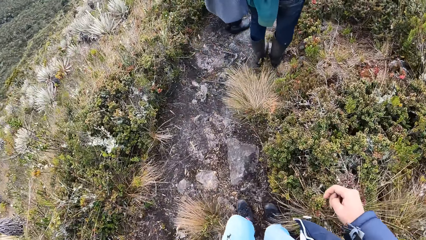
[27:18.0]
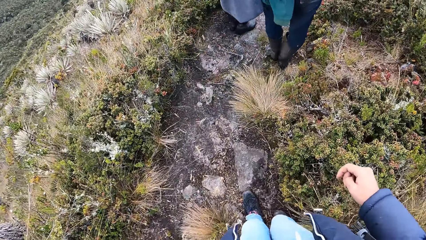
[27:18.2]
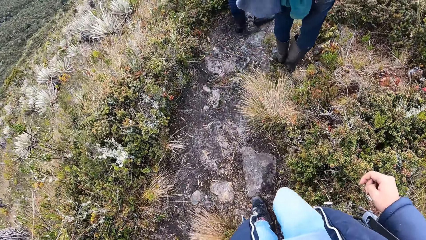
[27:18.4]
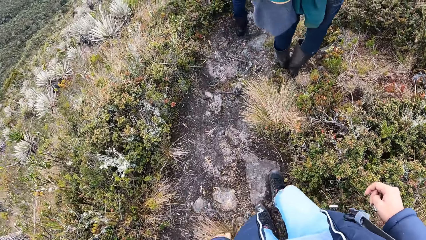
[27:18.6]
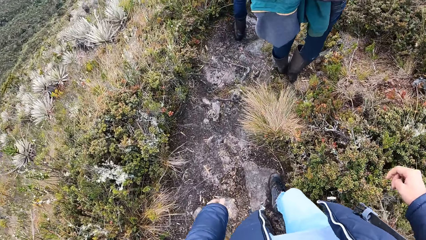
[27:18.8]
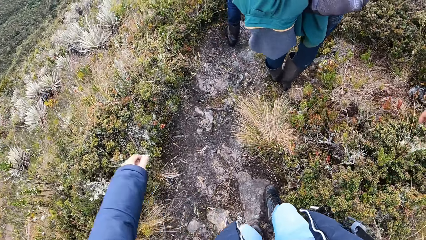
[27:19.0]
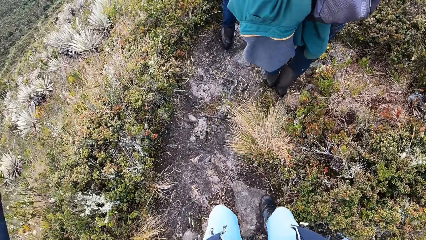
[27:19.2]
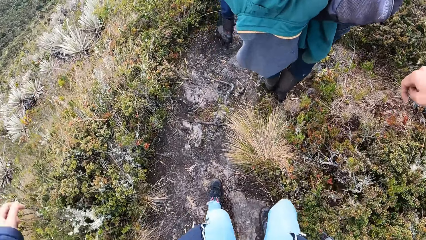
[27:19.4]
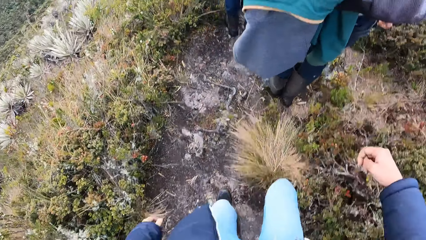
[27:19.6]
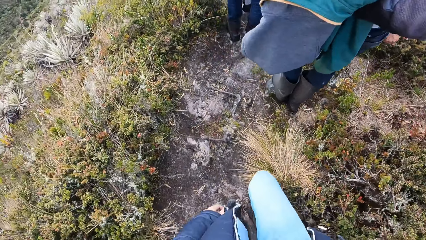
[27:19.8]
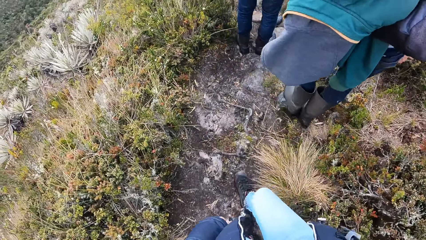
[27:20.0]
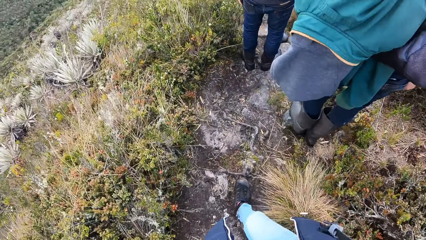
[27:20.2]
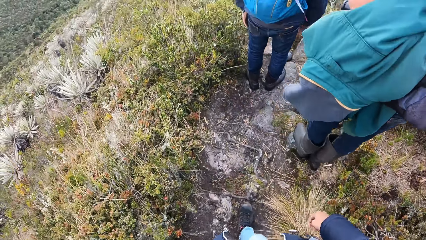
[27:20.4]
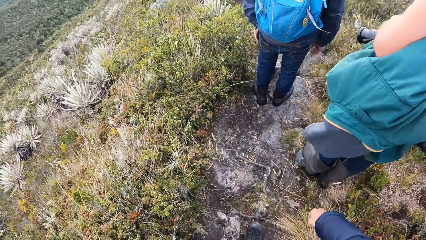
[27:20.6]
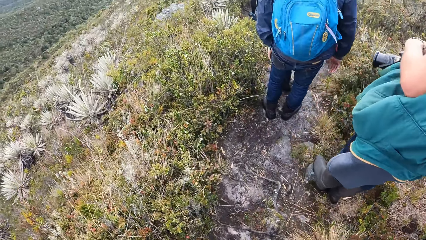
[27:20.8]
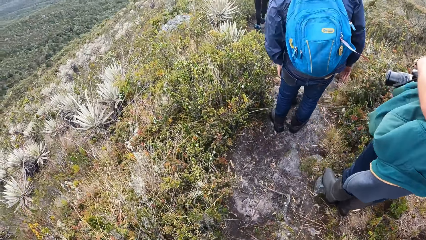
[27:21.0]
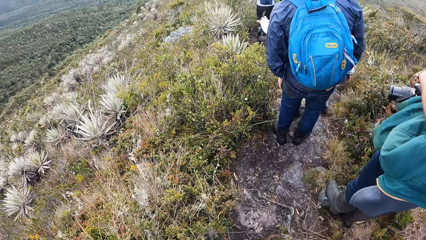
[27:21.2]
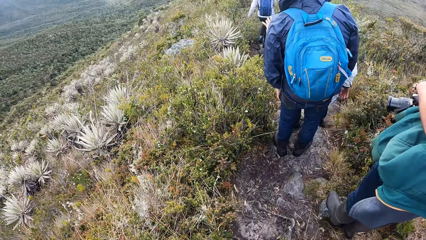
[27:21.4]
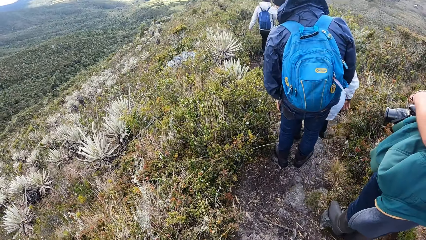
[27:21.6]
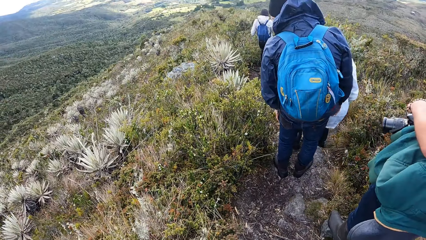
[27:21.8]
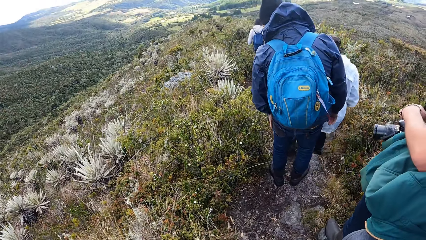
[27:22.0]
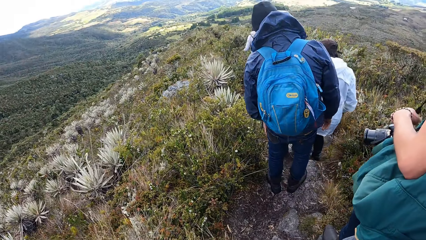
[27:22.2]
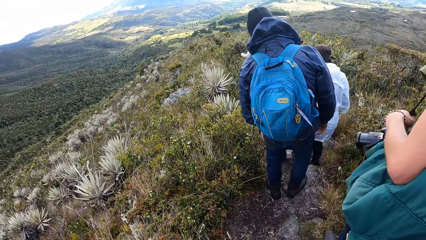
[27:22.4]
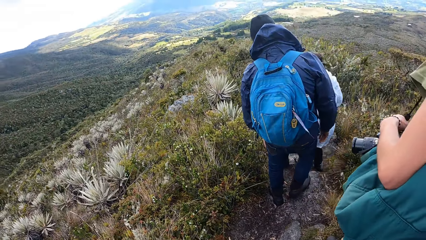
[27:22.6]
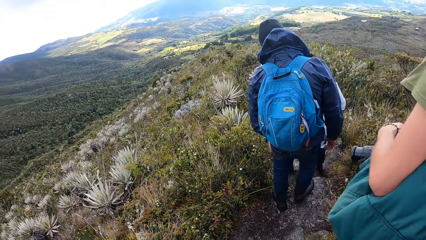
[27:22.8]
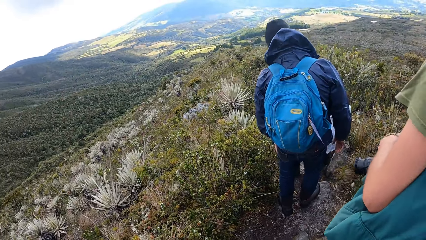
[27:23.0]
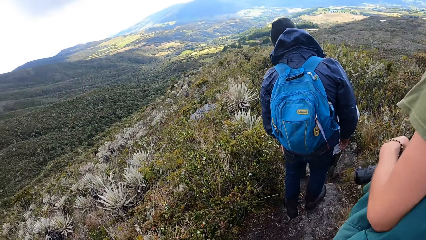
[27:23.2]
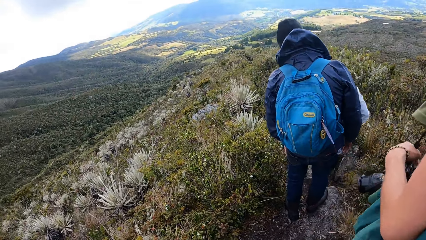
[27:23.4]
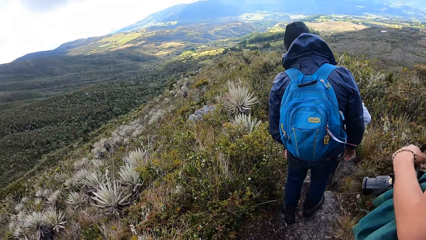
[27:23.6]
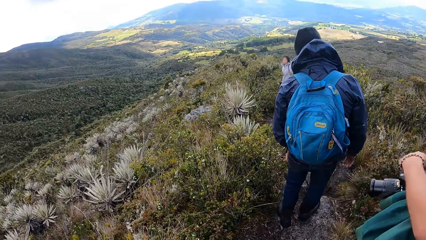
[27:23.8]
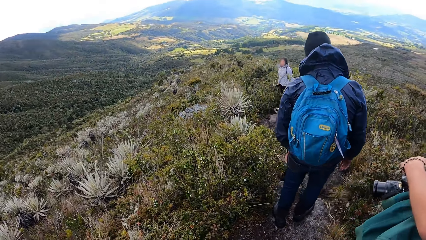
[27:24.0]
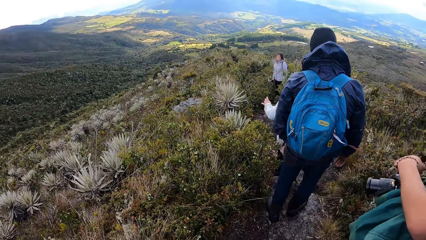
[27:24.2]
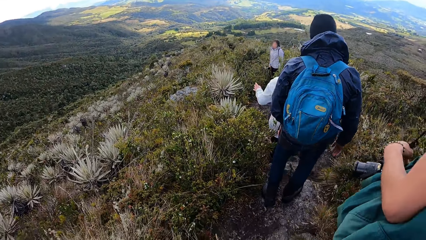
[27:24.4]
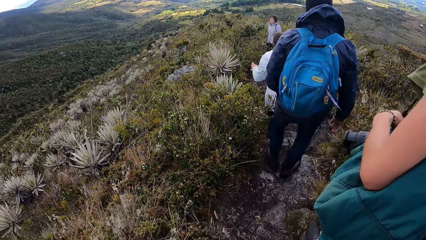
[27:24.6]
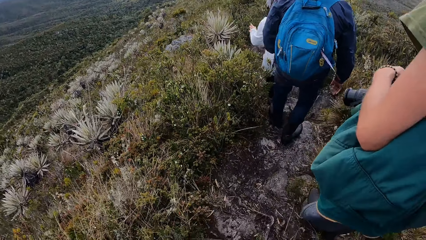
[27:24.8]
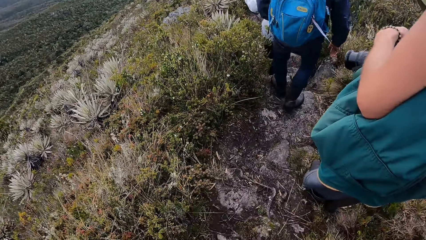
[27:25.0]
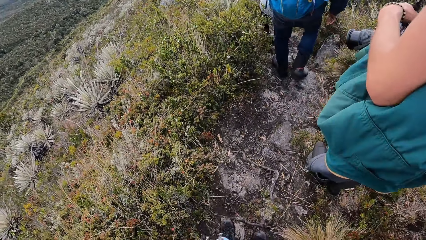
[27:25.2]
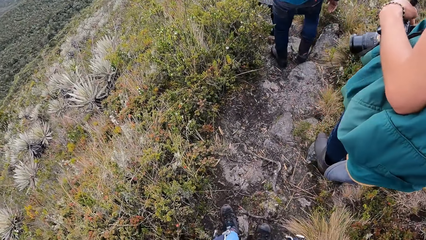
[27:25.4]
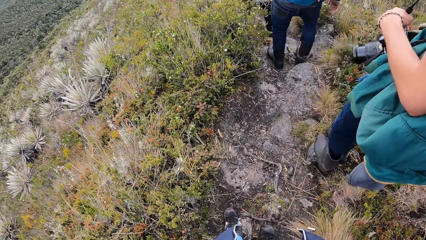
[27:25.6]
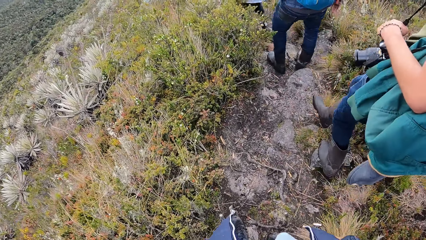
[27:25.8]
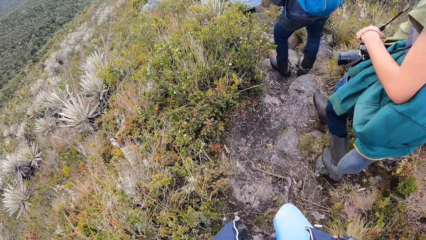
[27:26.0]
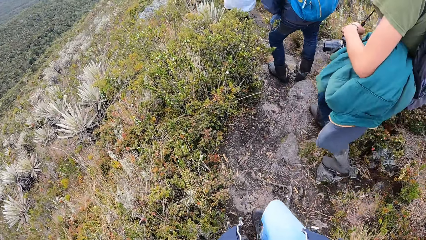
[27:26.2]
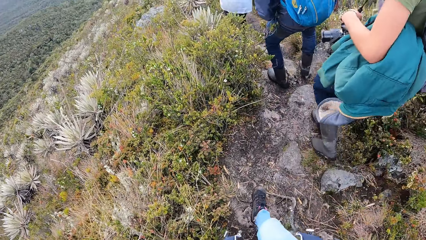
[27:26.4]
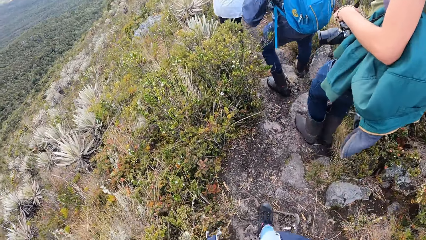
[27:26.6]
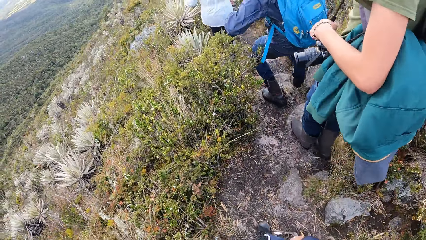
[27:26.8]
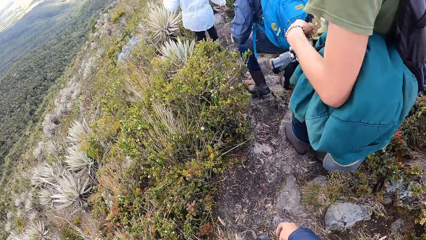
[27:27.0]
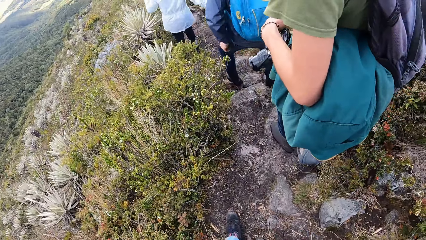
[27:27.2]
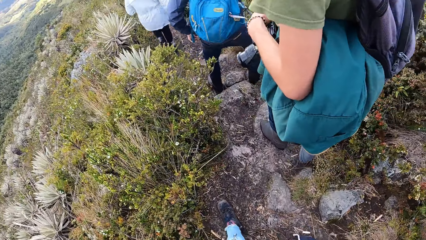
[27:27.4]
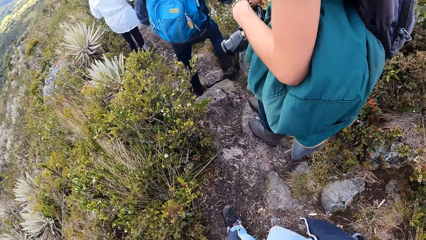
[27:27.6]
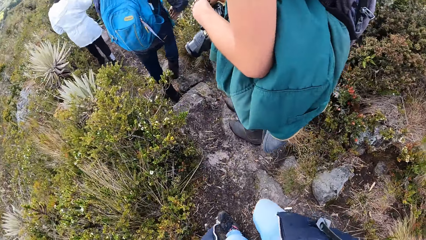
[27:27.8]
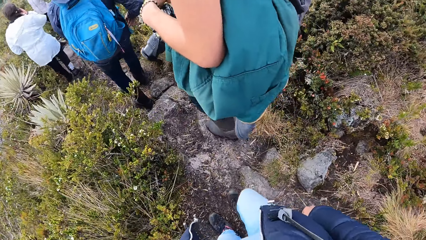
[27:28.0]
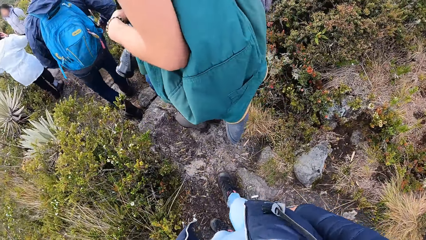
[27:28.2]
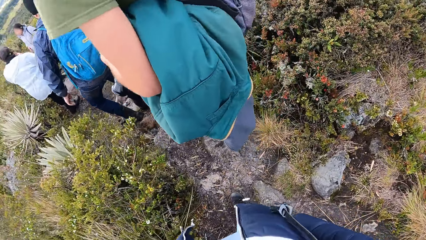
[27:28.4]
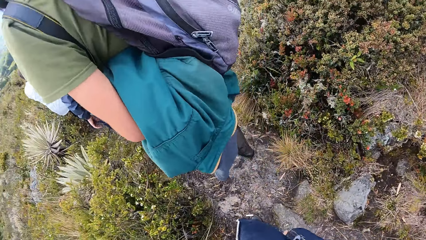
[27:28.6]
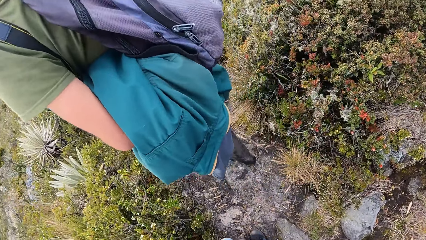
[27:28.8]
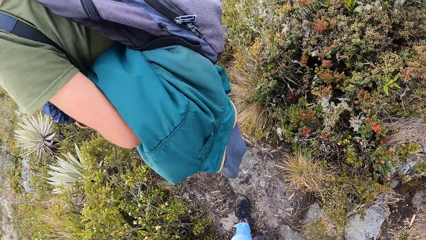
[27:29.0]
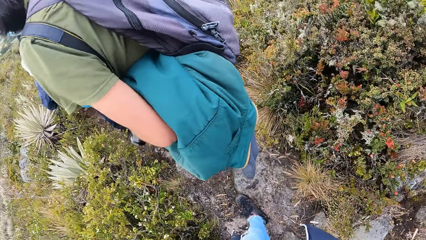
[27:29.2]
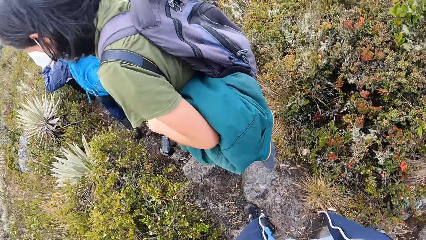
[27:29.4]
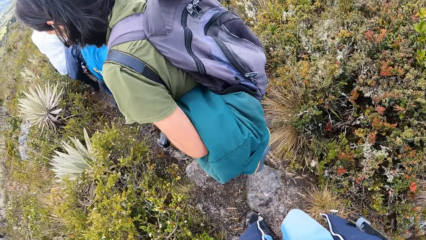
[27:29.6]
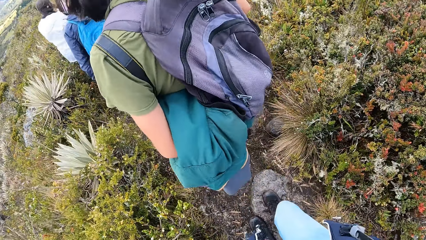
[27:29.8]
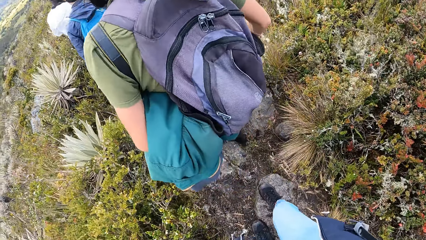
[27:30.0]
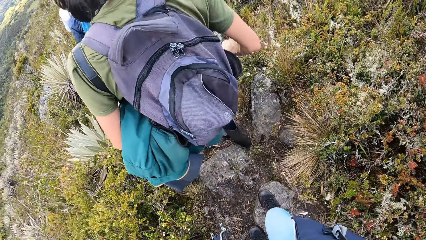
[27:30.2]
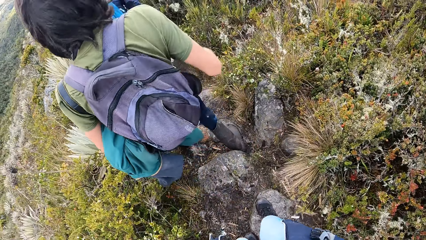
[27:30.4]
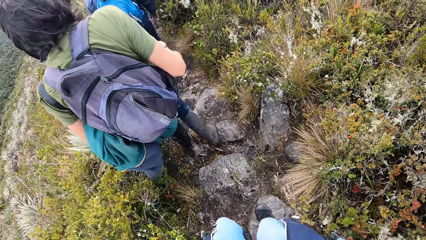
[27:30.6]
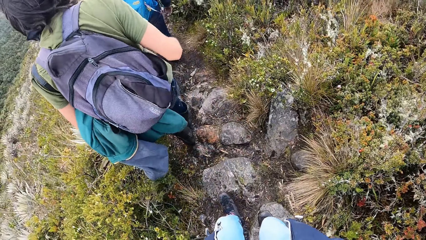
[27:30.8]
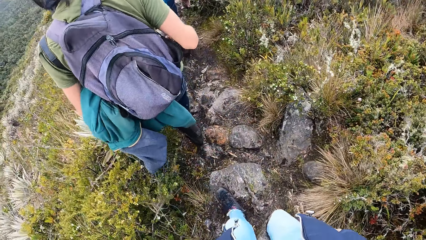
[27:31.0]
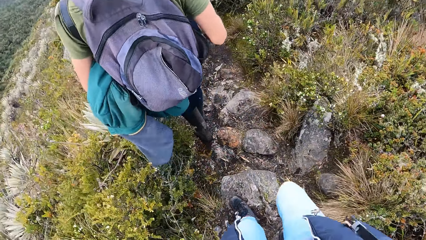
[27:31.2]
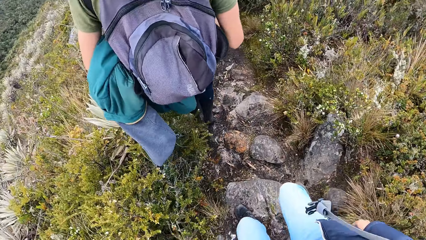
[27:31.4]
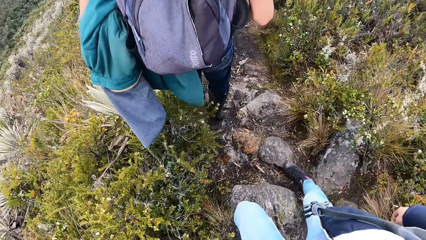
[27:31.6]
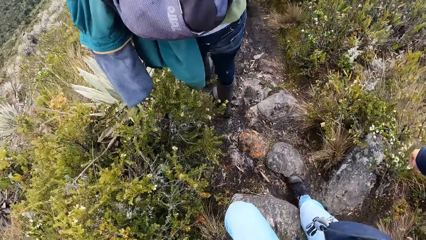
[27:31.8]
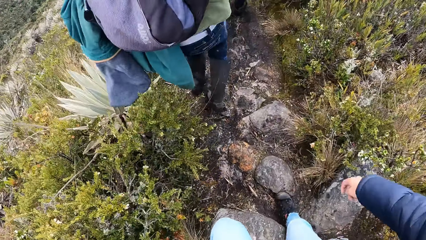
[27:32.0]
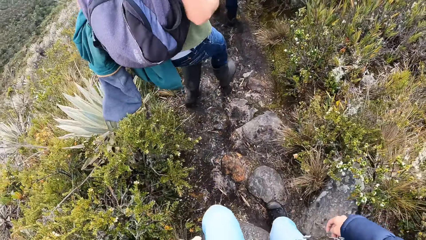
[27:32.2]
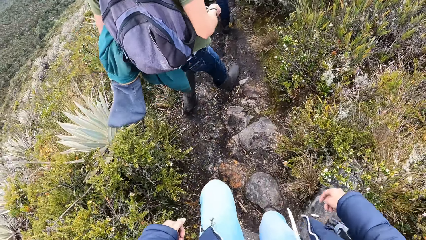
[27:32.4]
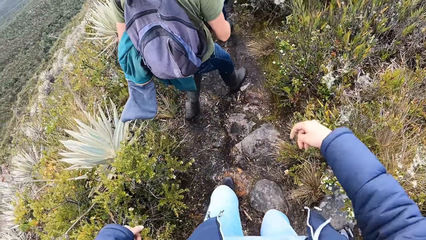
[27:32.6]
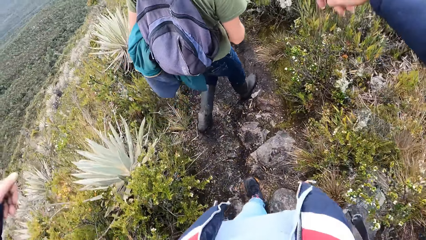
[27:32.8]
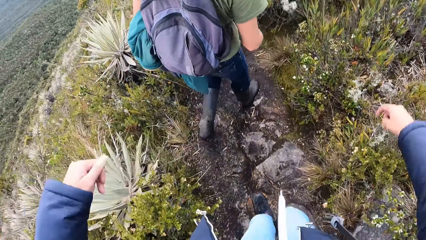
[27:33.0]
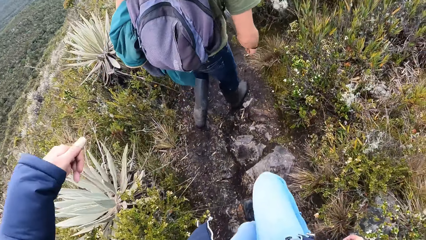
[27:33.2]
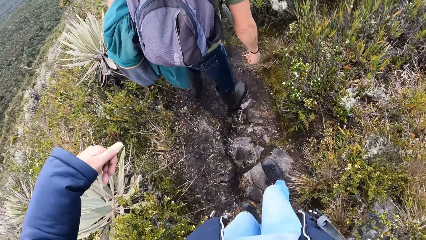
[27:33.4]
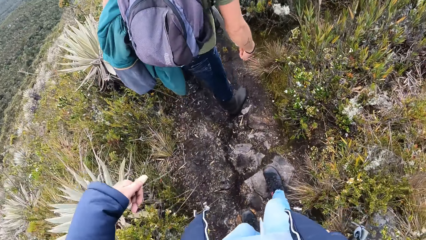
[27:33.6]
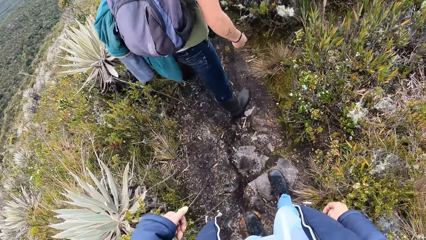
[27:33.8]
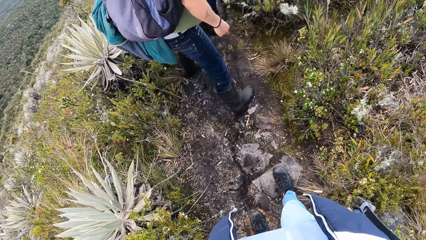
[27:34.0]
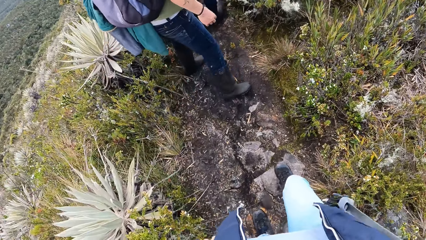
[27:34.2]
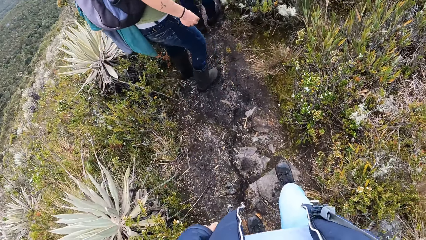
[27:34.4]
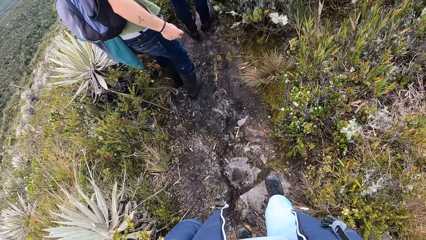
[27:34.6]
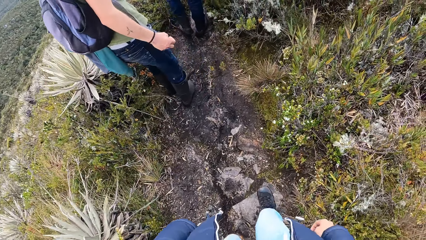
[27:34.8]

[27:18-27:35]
A man stands on the path. The camera wearer walks around the field. The man stands on the path. The man walks around the field. The camera wearer walks around the field.
